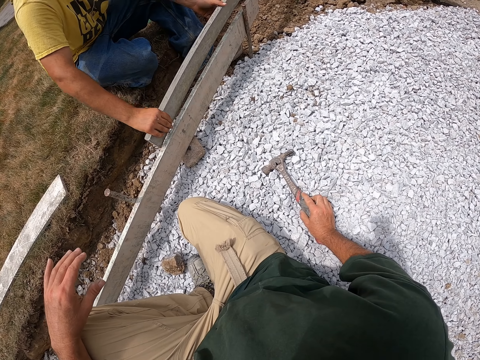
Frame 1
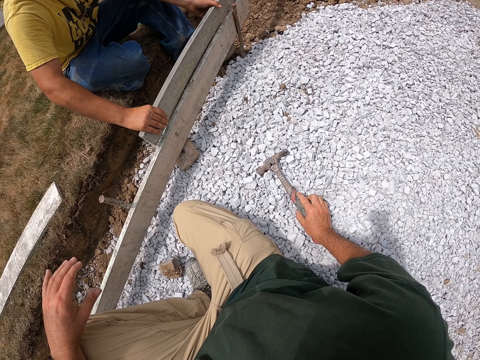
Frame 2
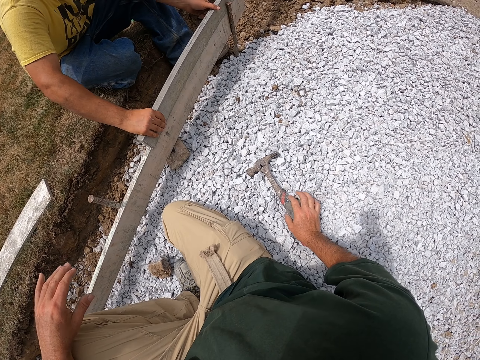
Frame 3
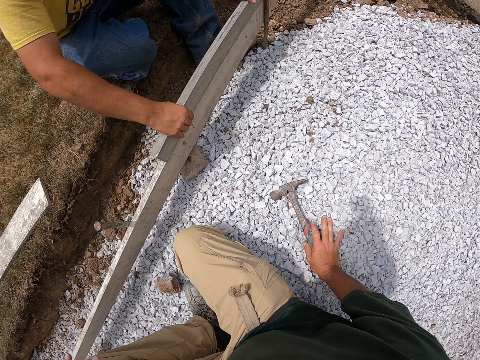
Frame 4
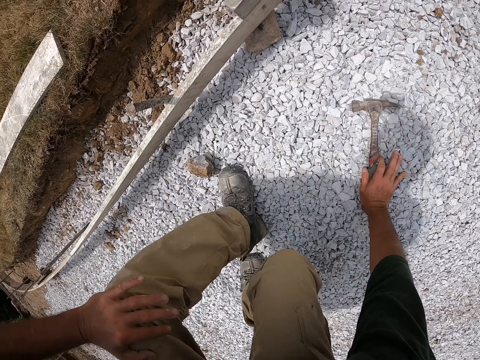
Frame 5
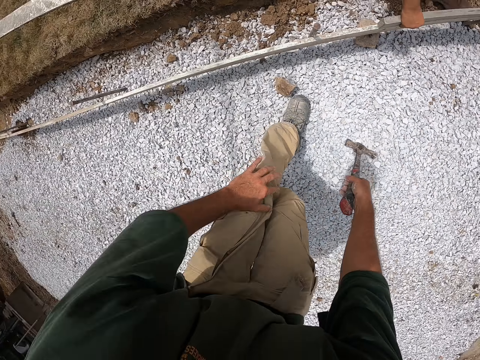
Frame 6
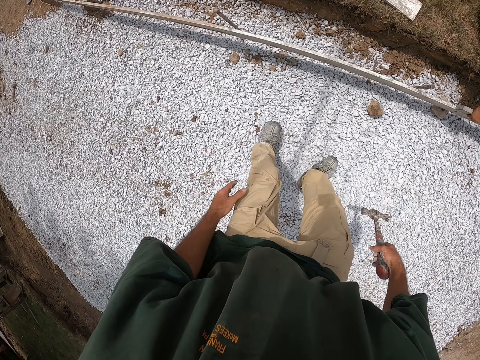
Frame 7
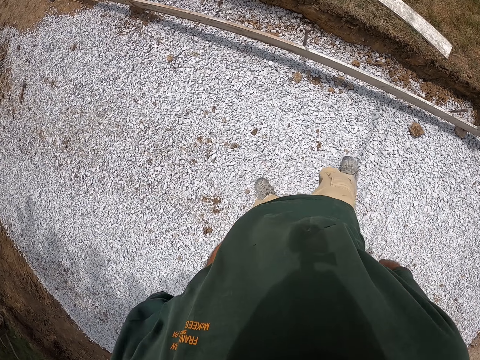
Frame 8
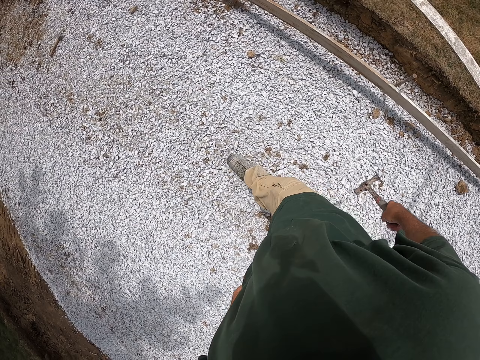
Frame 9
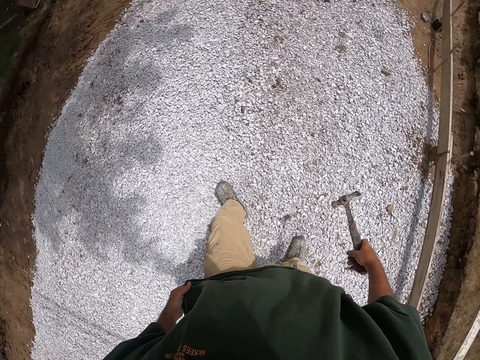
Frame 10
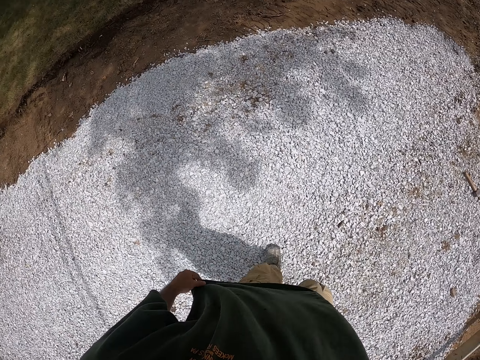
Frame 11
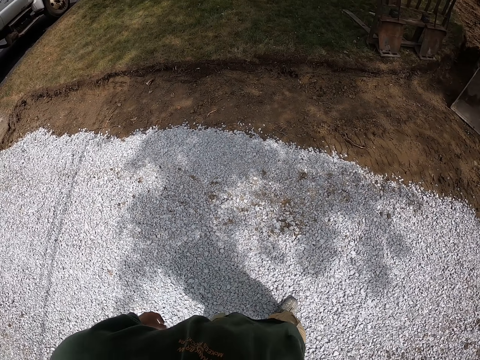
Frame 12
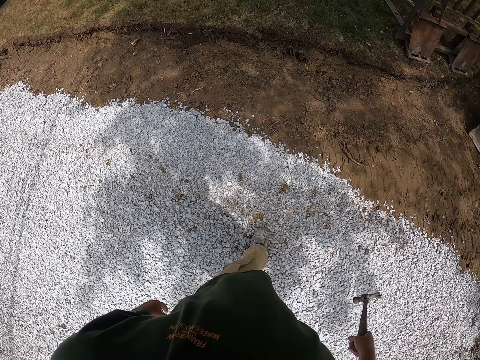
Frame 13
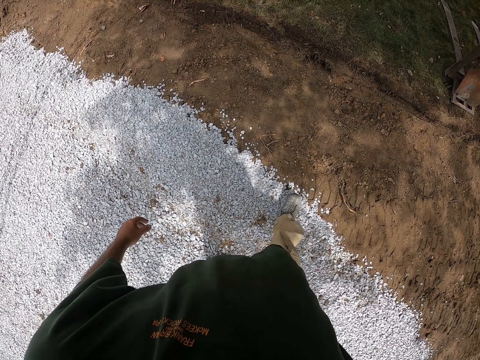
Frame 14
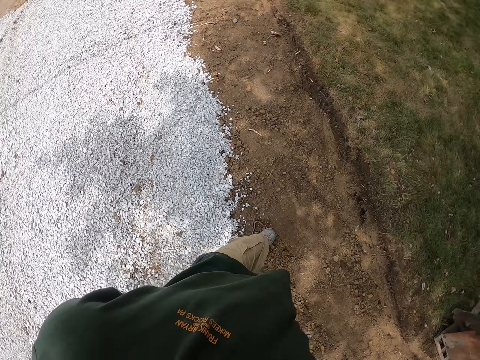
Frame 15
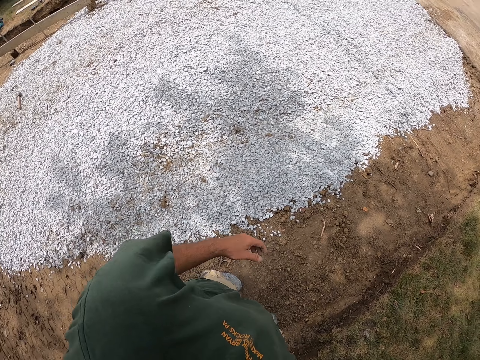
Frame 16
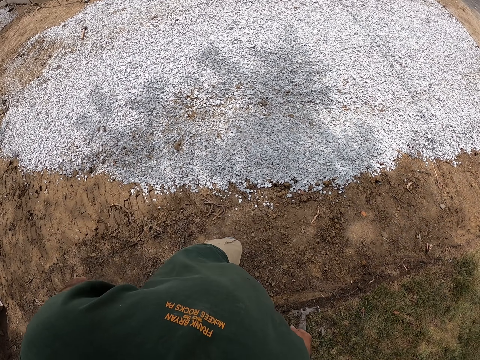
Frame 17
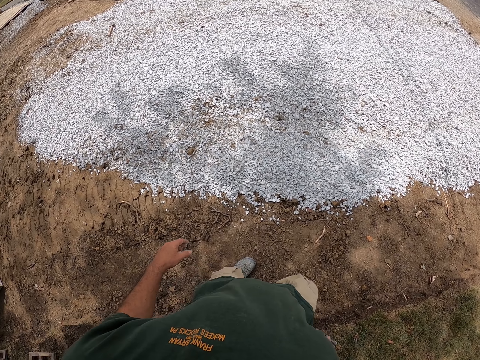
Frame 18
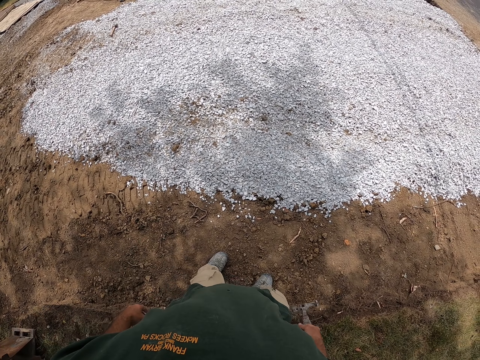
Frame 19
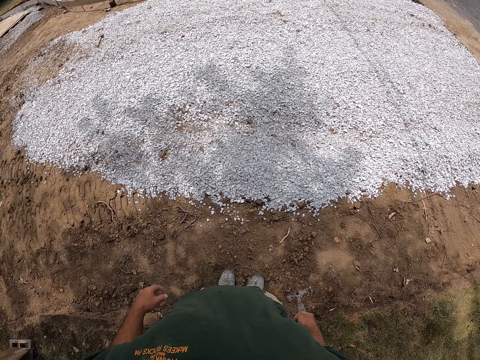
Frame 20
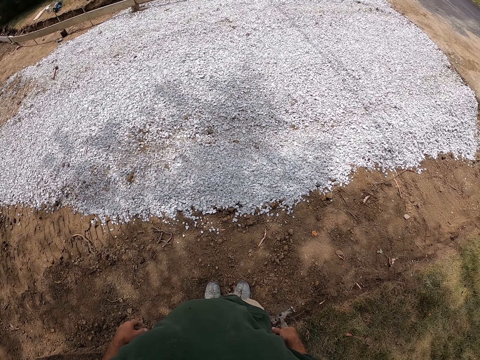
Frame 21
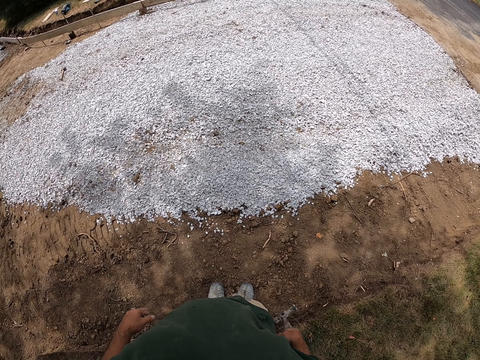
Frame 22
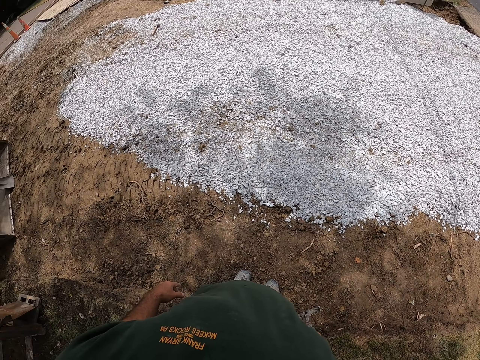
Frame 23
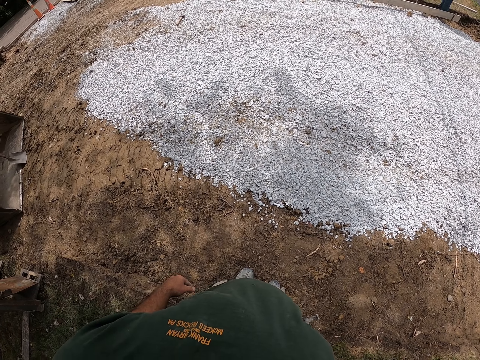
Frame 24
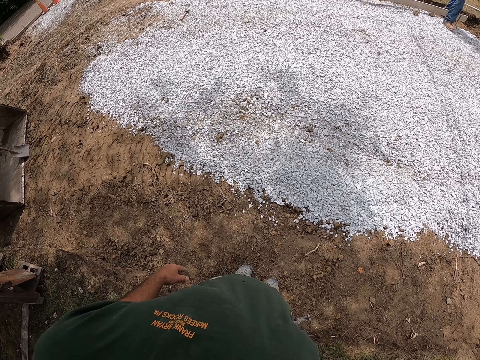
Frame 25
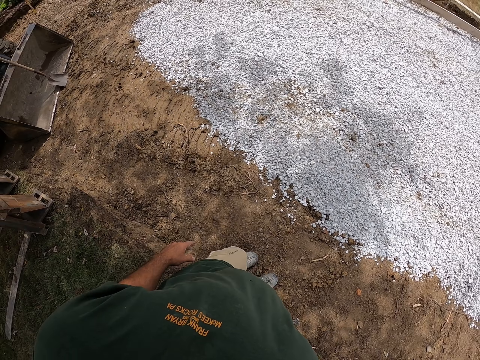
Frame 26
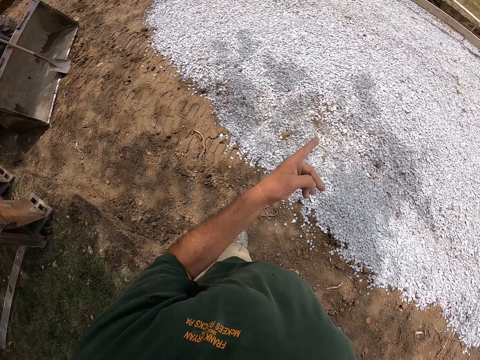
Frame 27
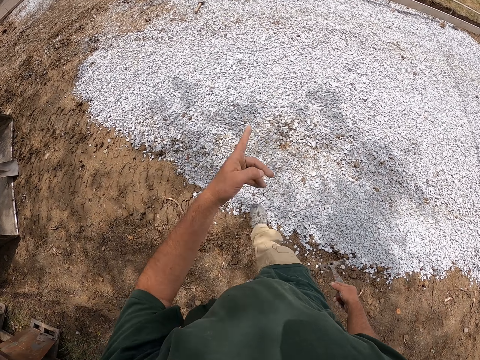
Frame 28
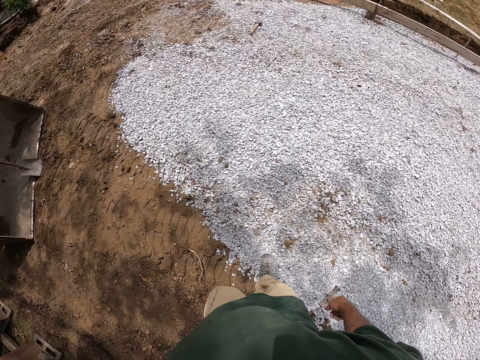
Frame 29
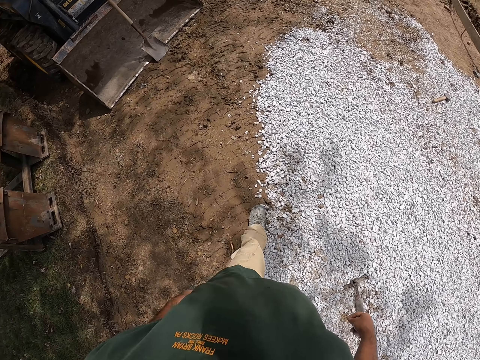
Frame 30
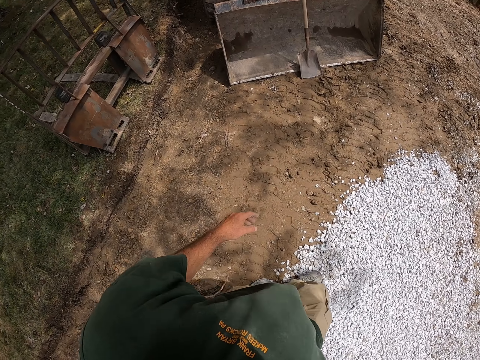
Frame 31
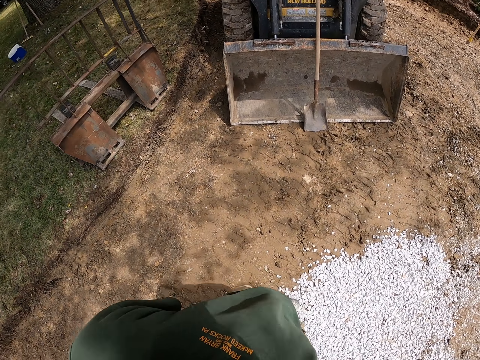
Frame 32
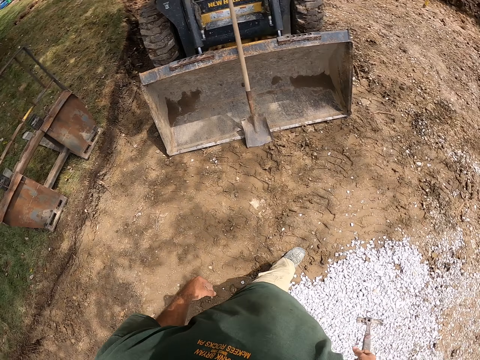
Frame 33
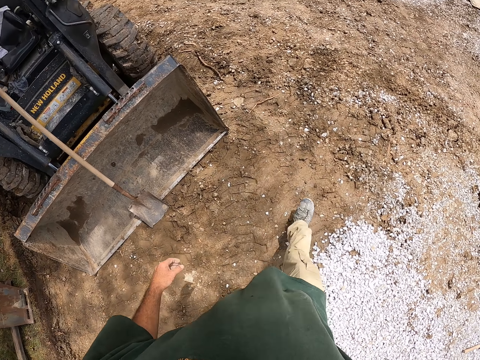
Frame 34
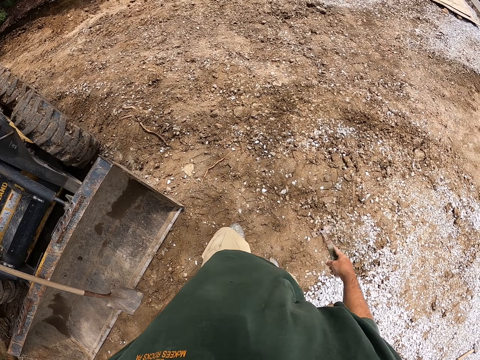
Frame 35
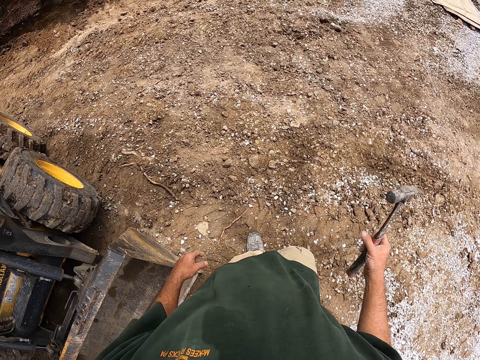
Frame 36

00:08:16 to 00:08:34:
The camera wearer stands up. He walks around the compound. He stands aside. He looks around the compound. He looks at the level. A man walks around the compound. The camera wearer moves his hand. He walks around the compound.

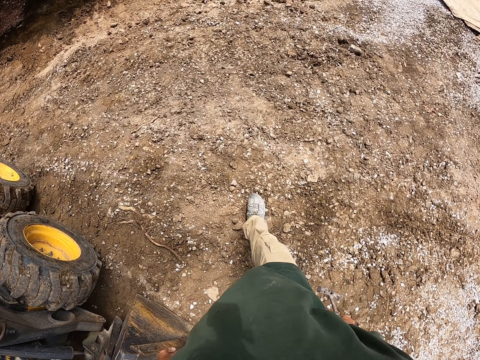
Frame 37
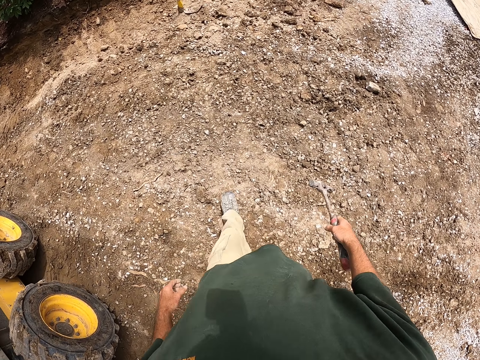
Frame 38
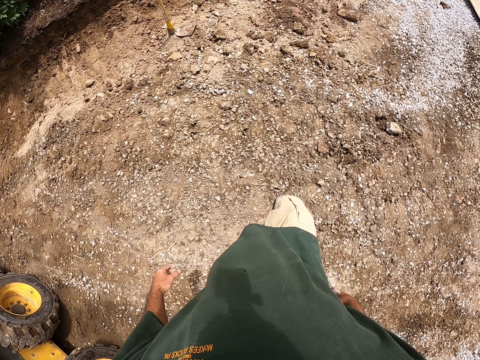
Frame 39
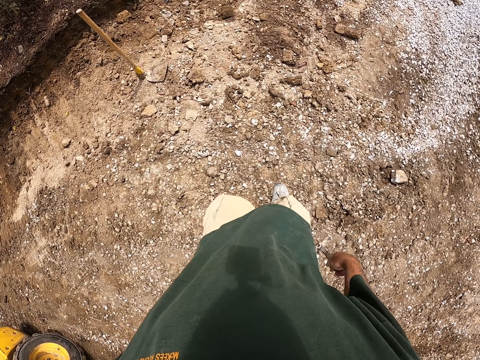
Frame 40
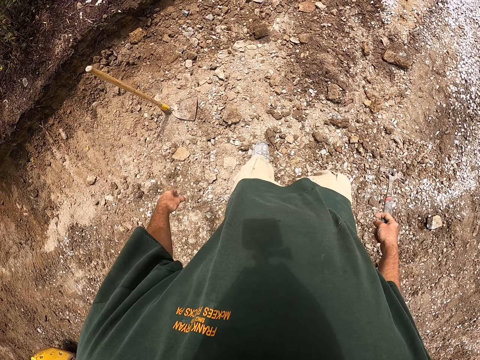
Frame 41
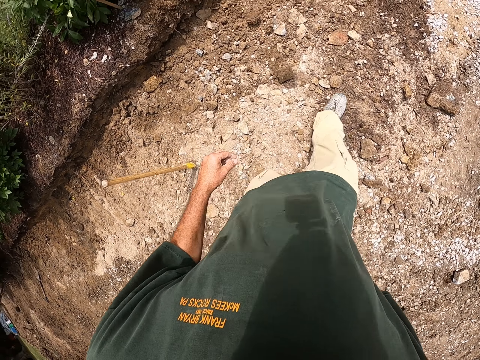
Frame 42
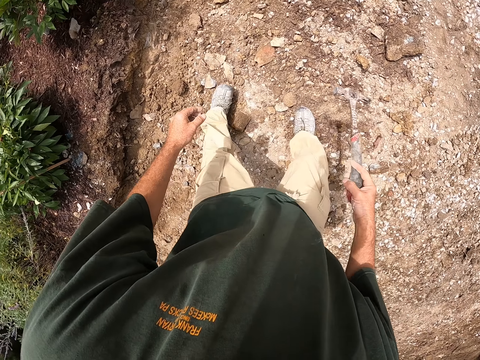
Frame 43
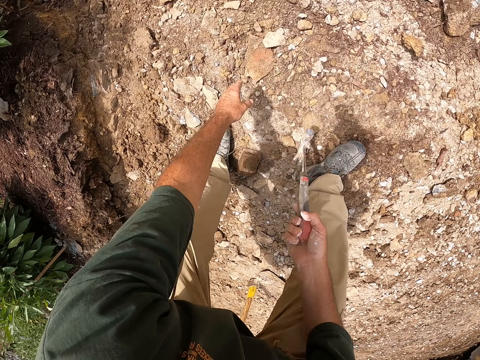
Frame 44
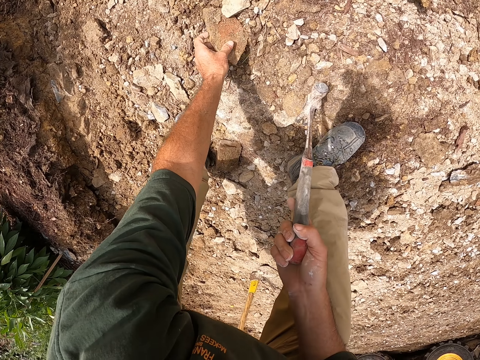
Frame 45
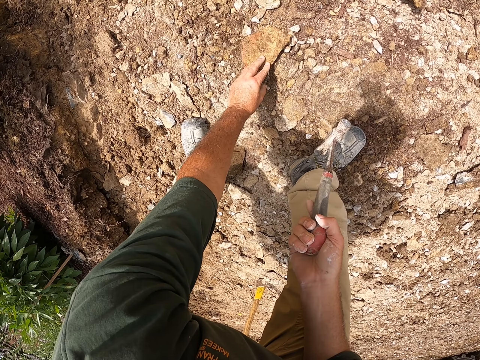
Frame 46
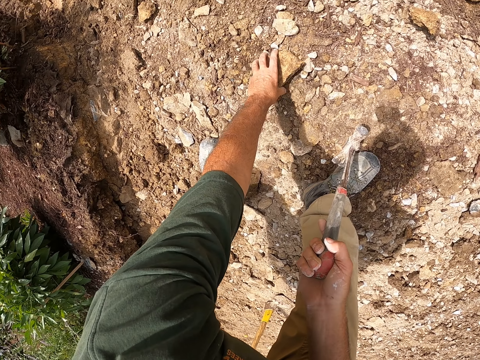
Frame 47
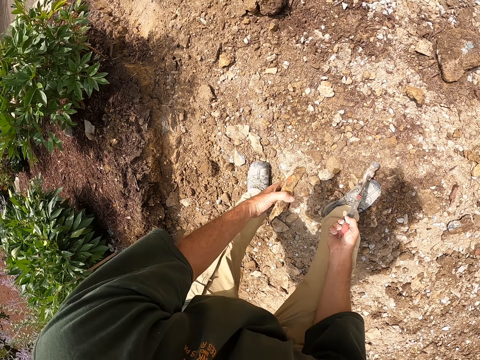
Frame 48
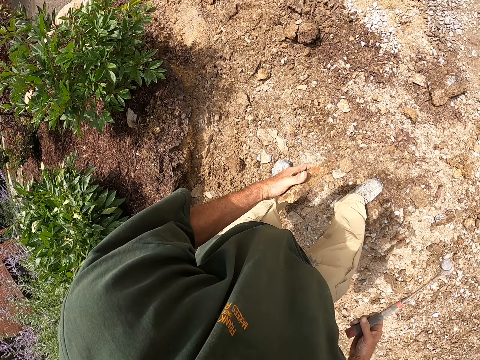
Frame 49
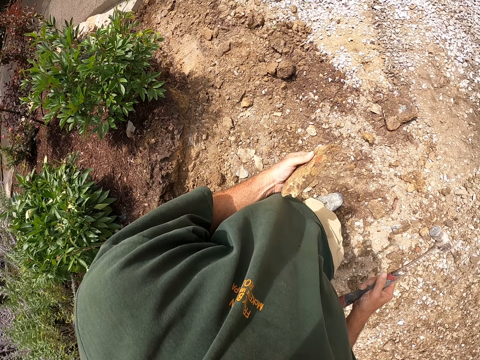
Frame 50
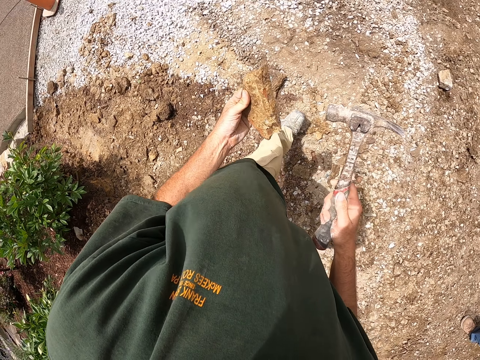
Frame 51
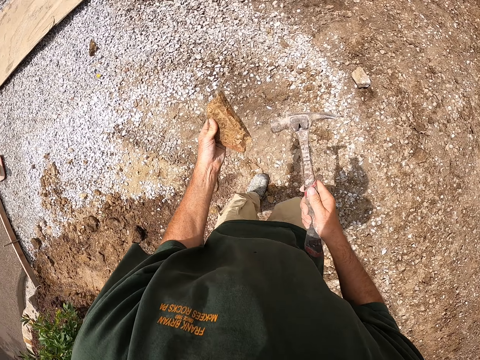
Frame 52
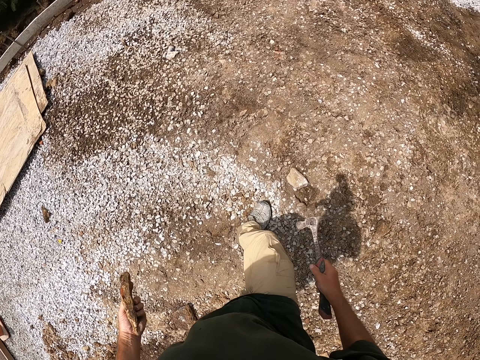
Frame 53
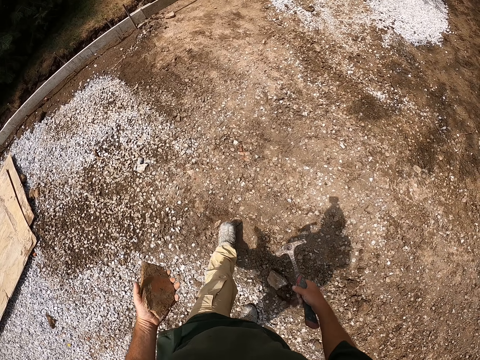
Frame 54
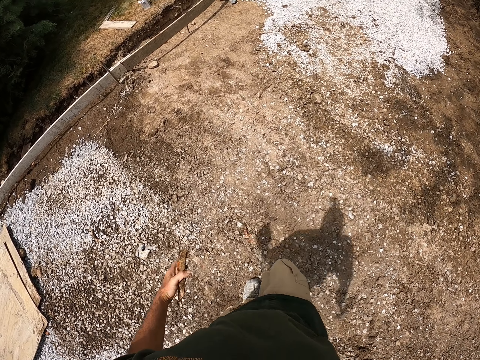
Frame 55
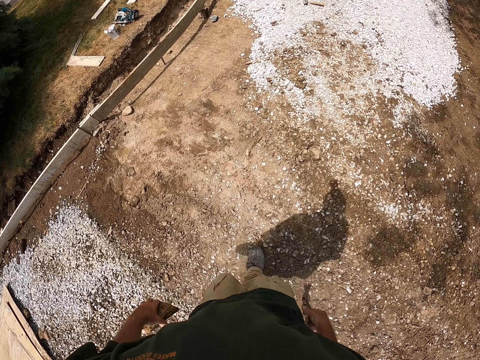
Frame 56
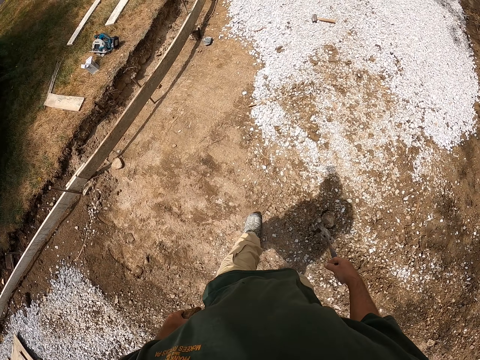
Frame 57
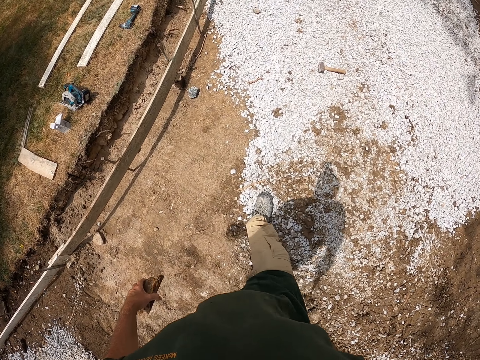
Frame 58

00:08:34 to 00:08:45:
The camera wearer picks the stone from the ground. They bend down. They turn the stone. They stand up. They walk around the compound. They knock the stone with the hammer. They walk around the compound.
